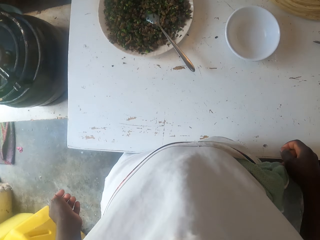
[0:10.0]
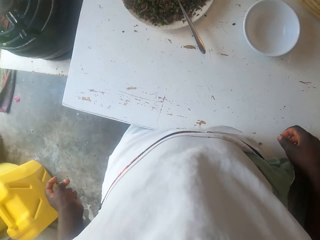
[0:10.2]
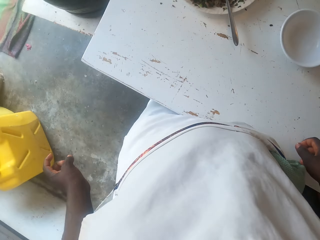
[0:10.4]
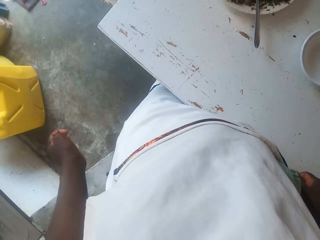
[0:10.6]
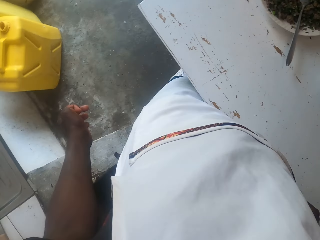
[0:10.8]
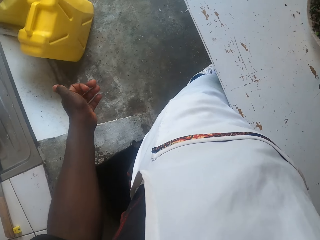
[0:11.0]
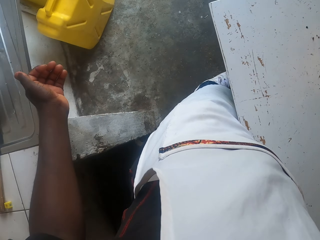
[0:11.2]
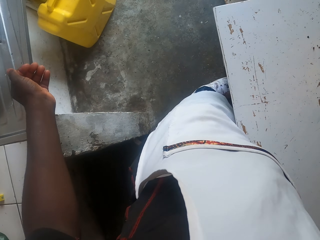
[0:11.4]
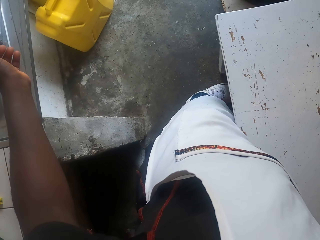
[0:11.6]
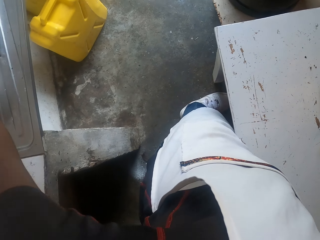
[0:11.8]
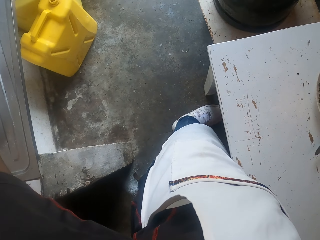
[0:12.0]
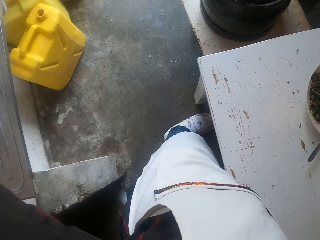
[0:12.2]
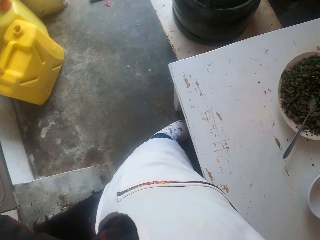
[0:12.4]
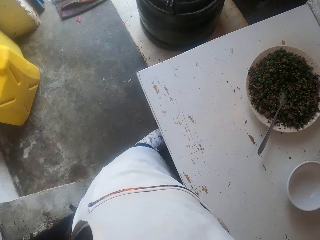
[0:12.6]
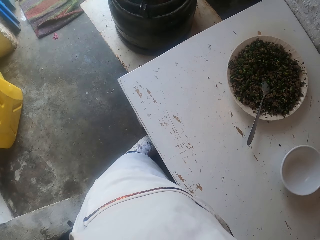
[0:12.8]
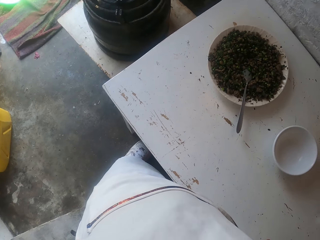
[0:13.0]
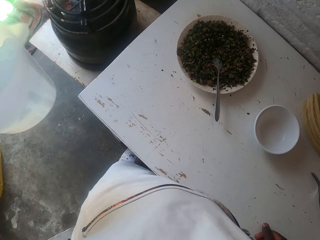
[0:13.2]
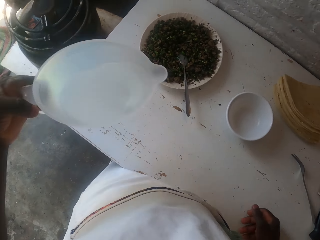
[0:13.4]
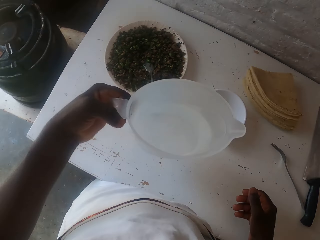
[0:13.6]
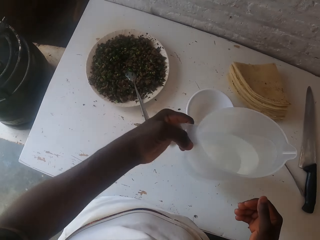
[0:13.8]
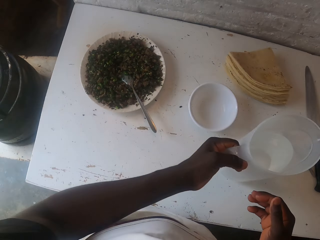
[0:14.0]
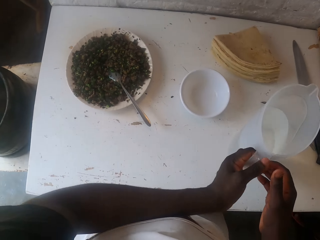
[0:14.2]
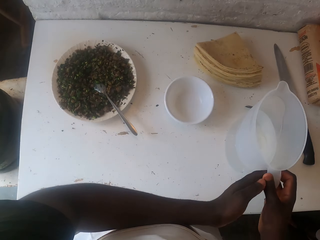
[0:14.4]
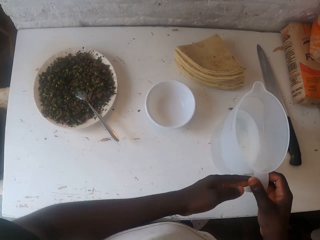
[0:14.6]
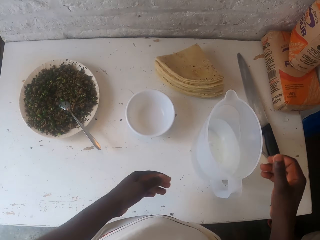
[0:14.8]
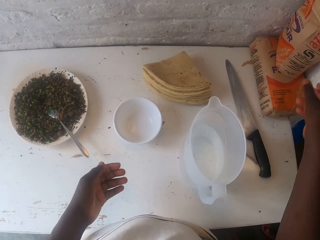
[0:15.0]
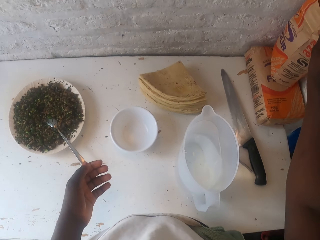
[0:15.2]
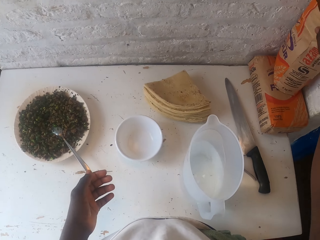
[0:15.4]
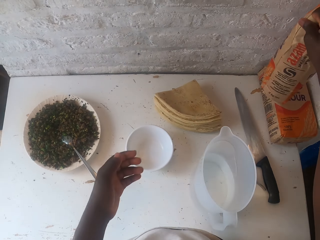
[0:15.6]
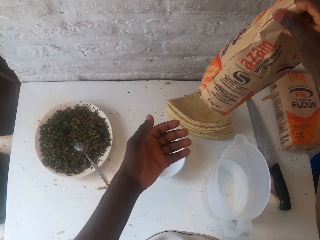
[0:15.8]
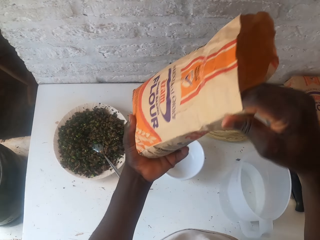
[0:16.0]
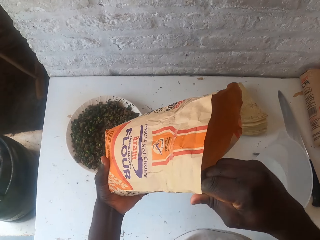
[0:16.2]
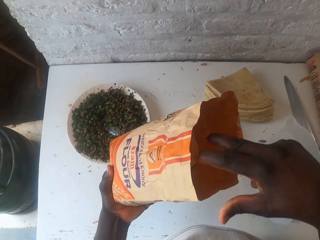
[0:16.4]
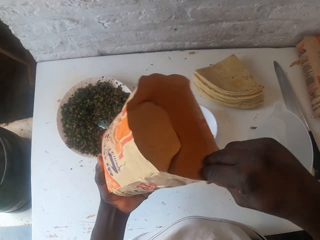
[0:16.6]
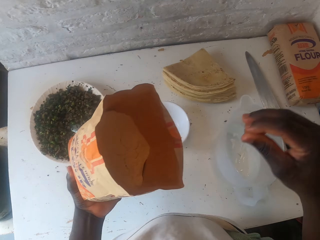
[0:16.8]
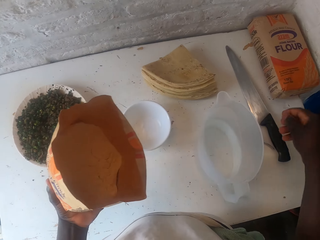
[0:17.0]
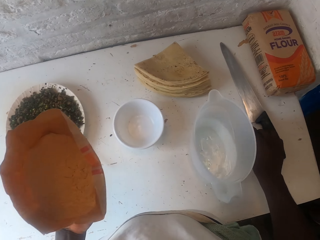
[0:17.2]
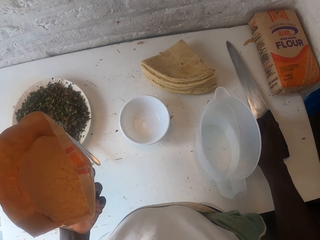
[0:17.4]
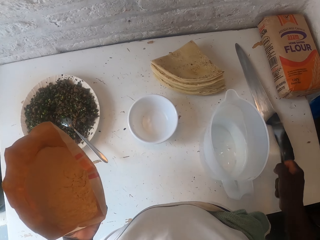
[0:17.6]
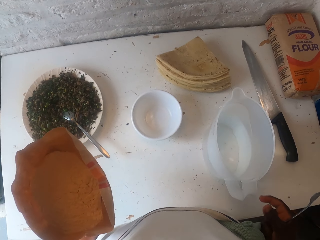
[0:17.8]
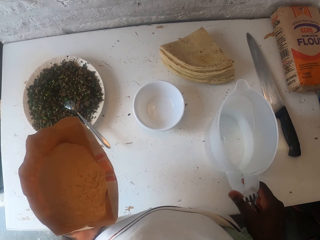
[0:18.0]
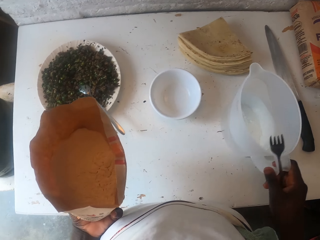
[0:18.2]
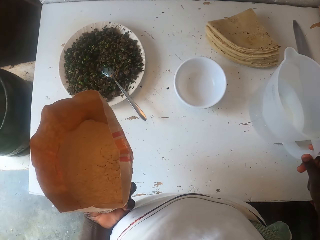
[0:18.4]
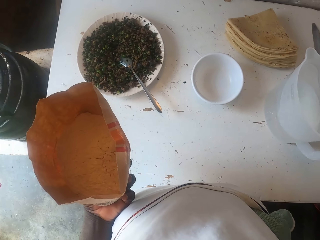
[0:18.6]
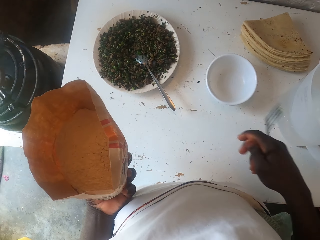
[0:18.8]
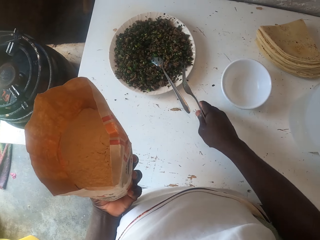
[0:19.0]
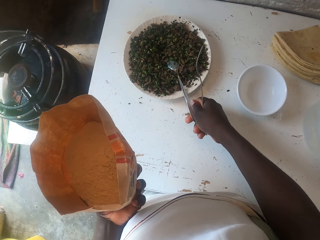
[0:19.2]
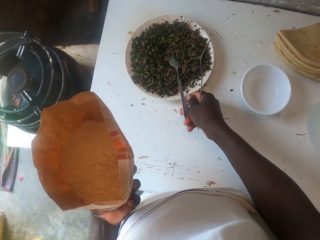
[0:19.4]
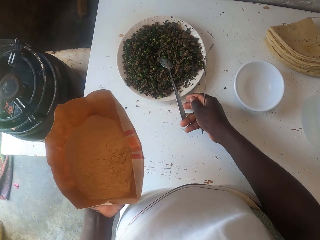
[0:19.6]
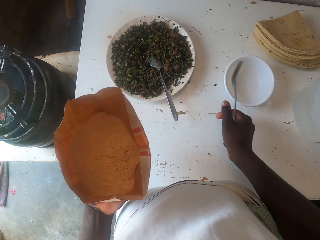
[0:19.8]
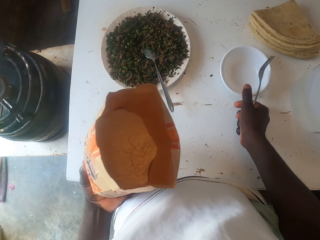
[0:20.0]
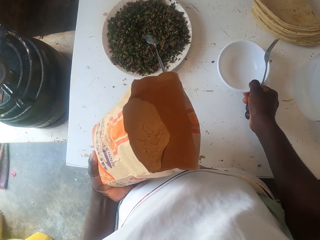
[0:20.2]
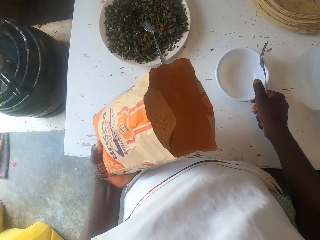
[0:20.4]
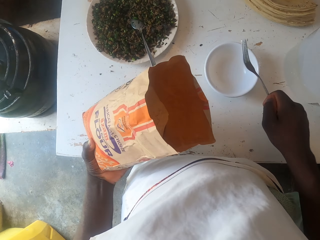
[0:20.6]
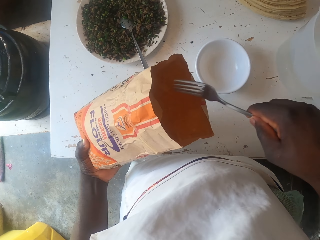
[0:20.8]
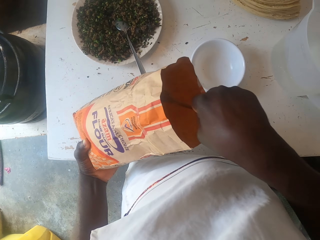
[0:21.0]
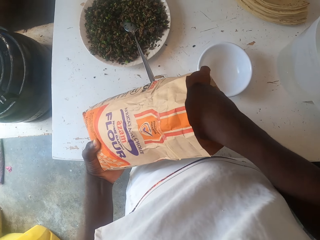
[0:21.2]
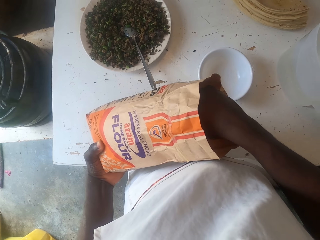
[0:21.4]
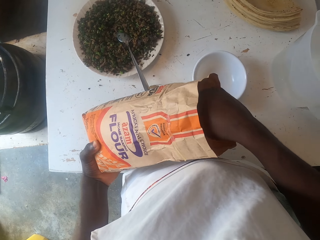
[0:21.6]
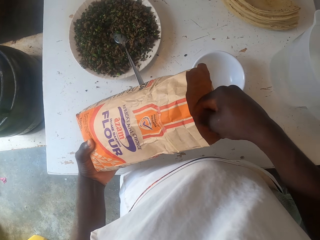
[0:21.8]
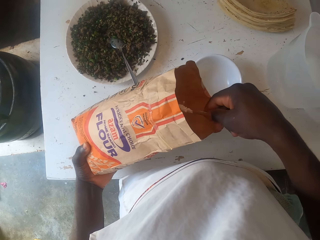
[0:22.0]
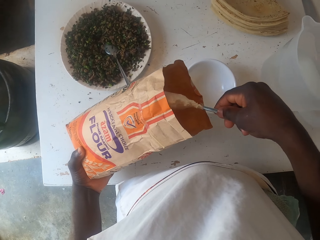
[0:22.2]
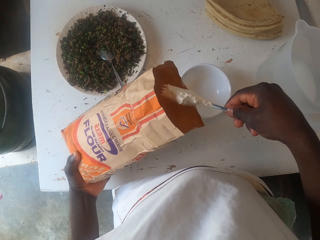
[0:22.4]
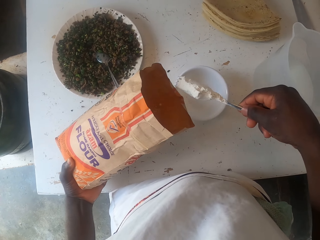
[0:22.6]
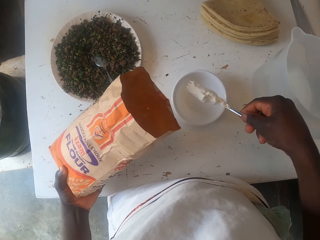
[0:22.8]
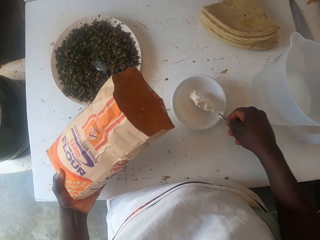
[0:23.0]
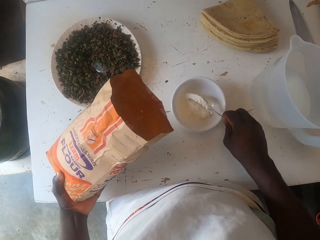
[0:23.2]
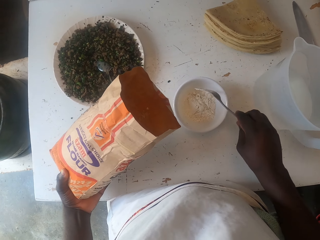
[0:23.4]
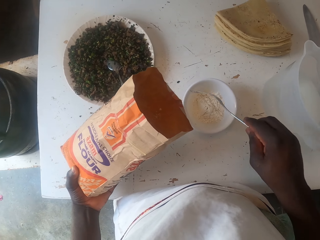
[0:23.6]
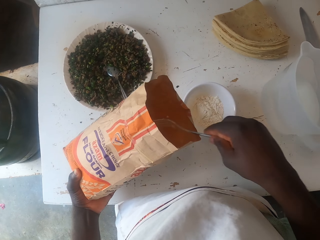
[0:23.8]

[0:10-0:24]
The camera wearer looks around. They pick up a jug of water. They put the jug on the table. They pick up a packet of flour. They pick up a fork or spoon from the table. They move the jug with water aside. They touch the spoon. They move a dish nearer. They pick up flour with the fork. They put the flour in the dish.

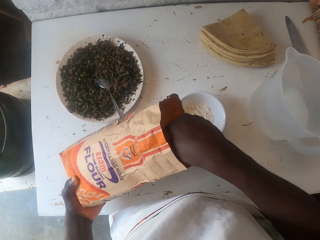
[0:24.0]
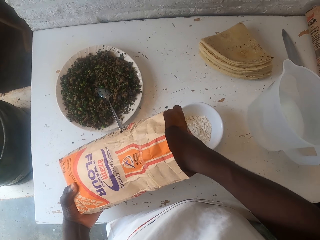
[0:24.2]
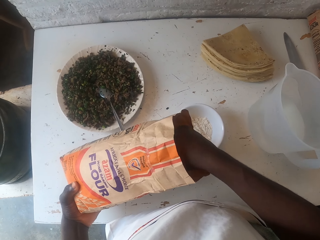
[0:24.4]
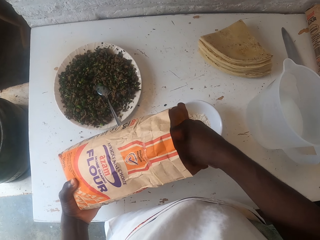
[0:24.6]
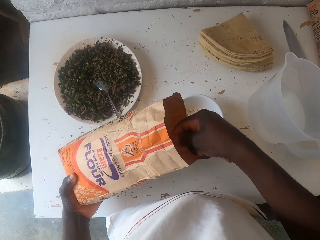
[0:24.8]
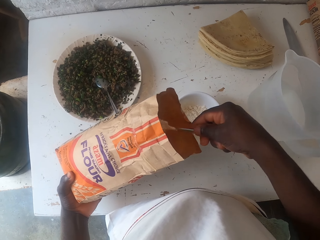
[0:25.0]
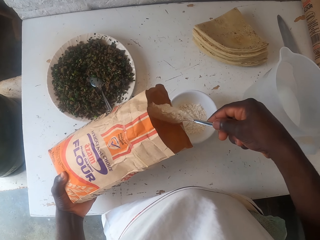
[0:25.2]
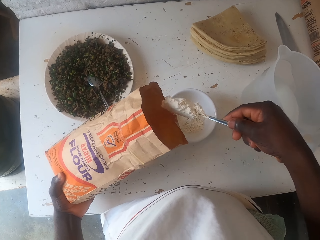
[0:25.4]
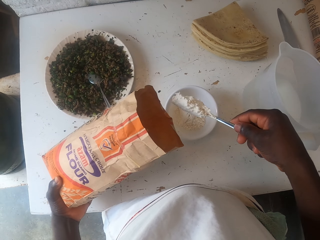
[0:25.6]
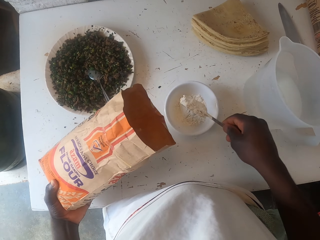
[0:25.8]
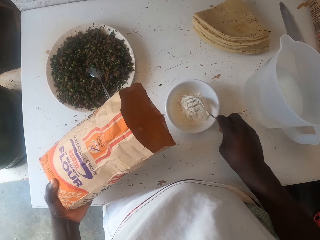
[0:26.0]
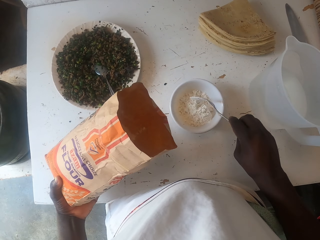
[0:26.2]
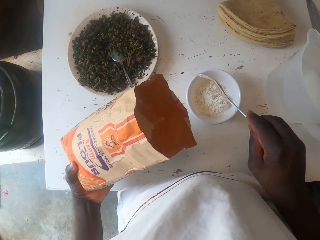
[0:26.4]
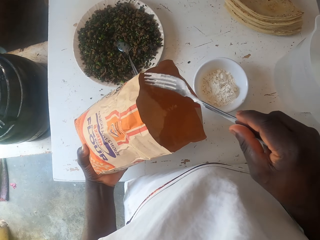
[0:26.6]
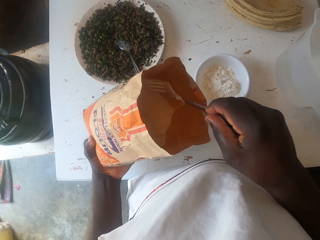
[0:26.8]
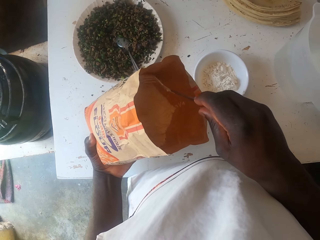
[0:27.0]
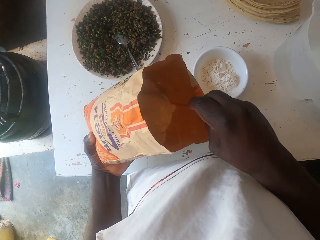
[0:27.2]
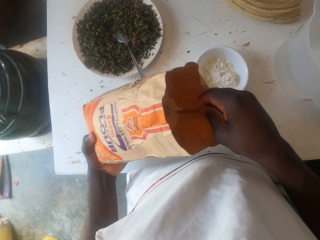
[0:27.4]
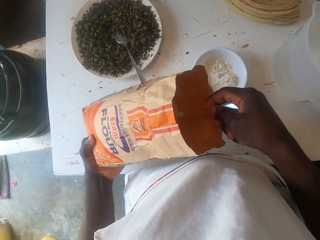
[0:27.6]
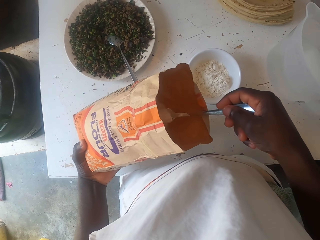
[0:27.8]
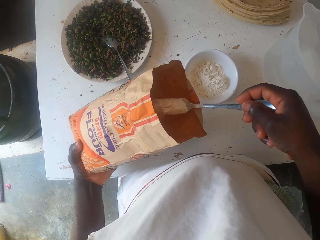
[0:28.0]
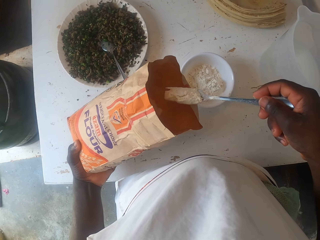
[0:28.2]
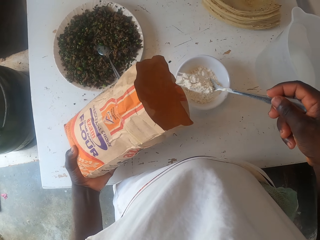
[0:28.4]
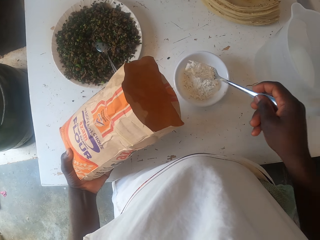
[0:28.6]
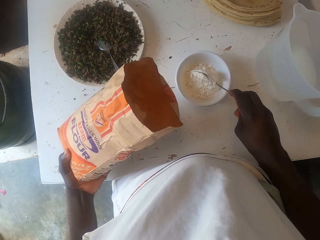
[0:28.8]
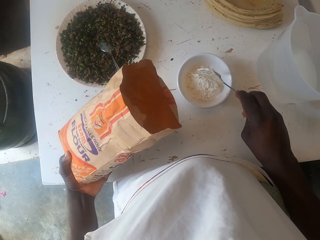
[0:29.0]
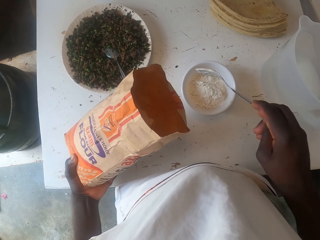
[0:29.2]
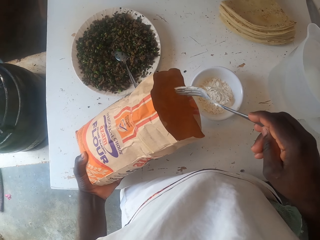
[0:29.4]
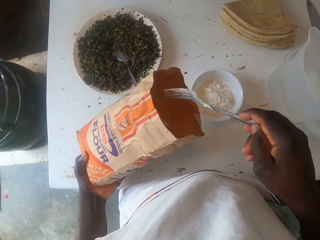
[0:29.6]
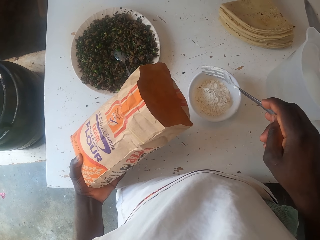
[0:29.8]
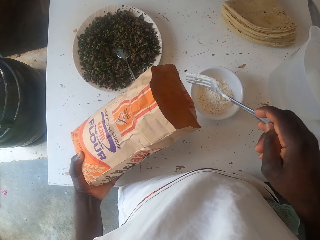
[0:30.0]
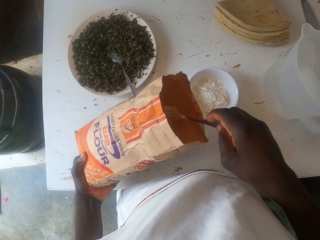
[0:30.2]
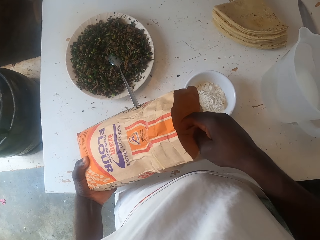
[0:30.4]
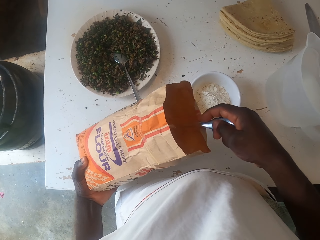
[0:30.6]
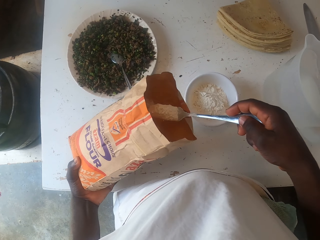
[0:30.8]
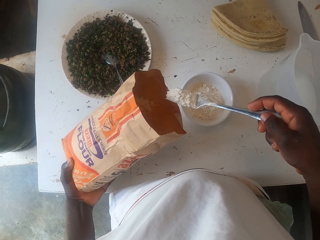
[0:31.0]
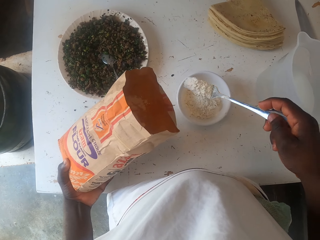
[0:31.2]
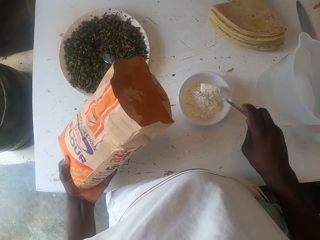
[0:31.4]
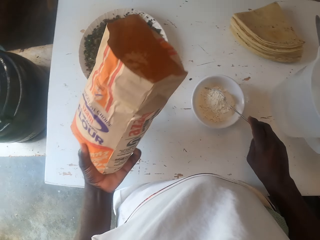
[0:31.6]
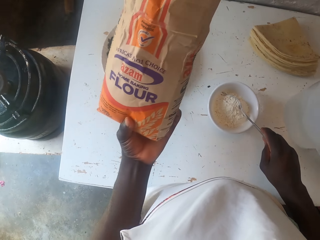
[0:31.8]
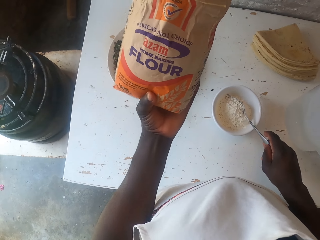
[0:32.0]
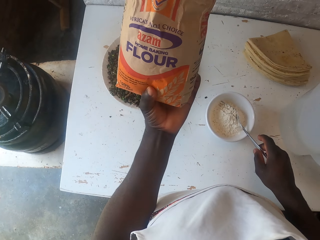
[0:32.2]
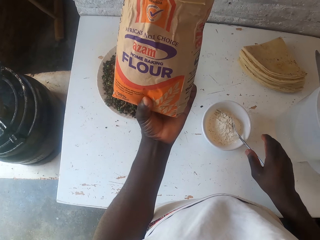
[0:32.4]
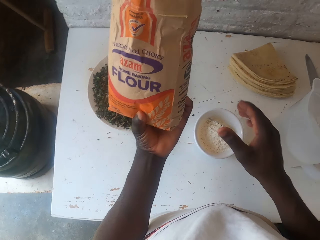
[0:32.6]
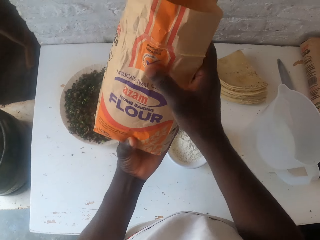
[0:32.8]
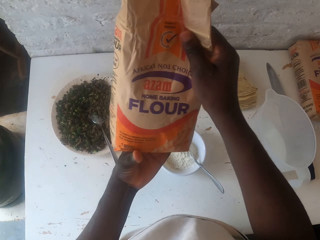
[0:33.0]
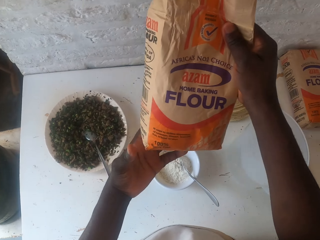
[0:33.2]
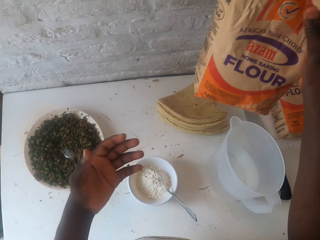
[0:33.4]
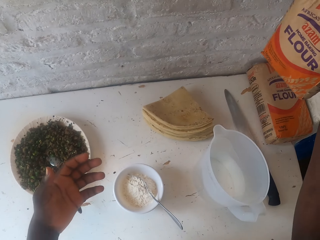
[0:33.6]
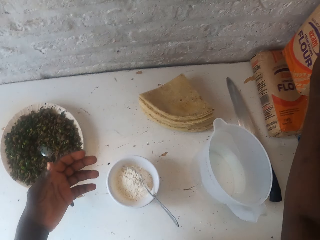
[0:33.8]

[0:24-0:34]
The camera wearer scoops the flour. They pour the flour in the dish. They scoop the flour. They pour the flour in the dish. They scoop the flour. They pour the flour in the dish. They put the fork in the dish.
